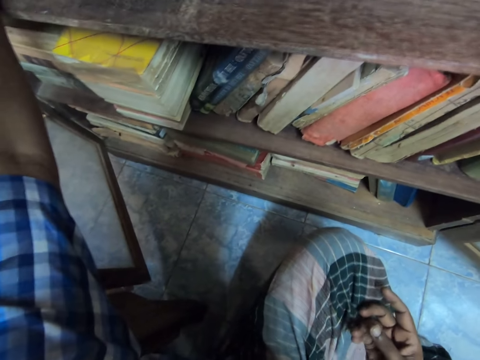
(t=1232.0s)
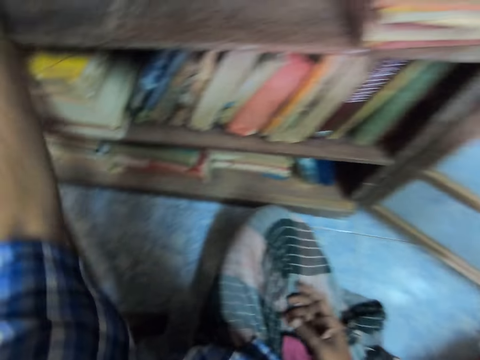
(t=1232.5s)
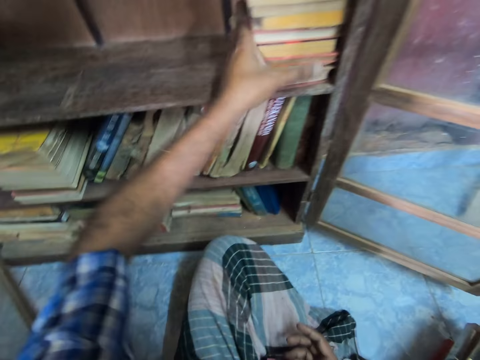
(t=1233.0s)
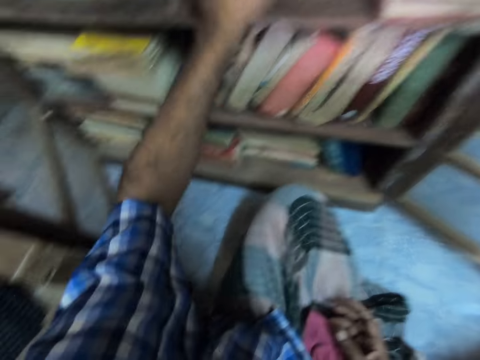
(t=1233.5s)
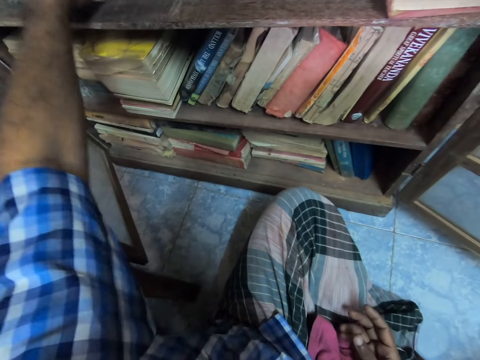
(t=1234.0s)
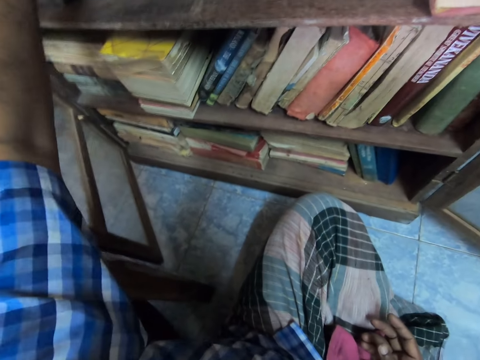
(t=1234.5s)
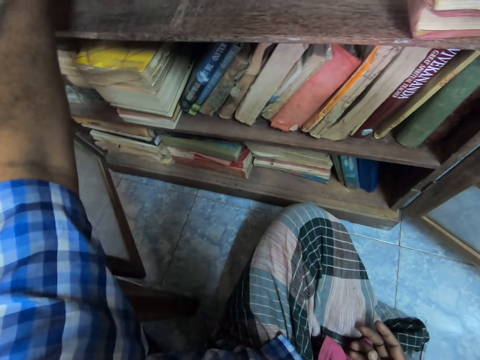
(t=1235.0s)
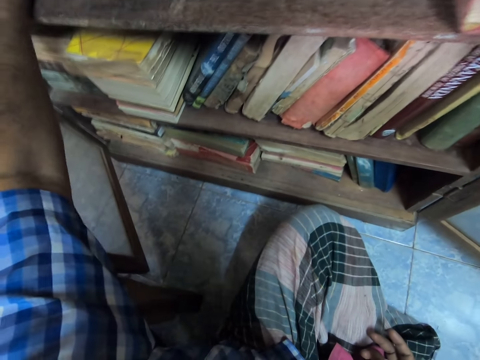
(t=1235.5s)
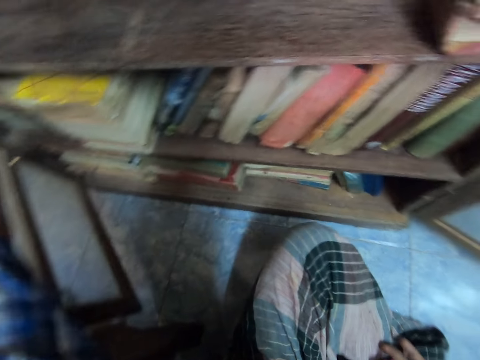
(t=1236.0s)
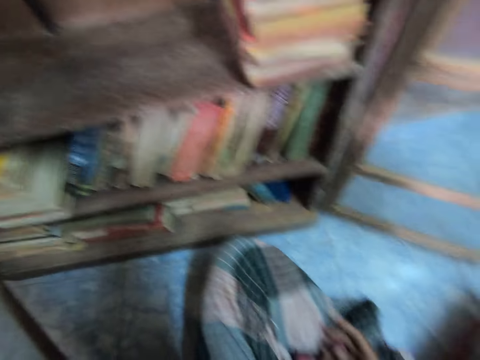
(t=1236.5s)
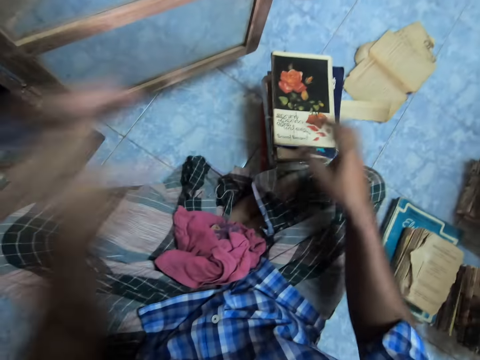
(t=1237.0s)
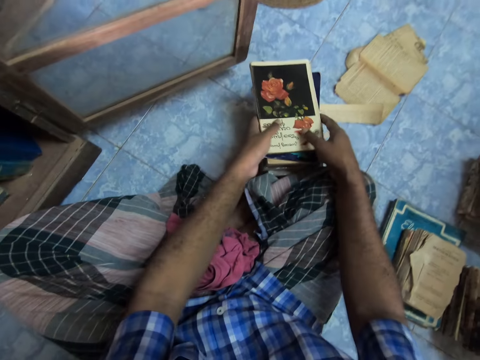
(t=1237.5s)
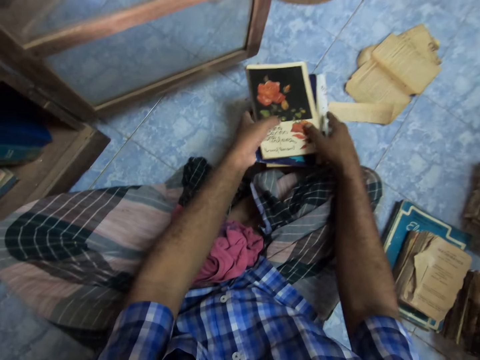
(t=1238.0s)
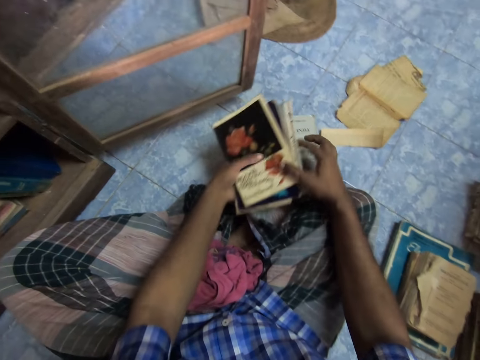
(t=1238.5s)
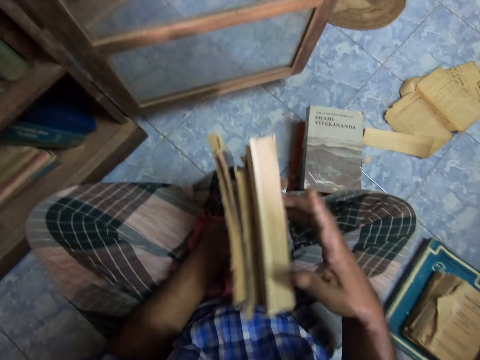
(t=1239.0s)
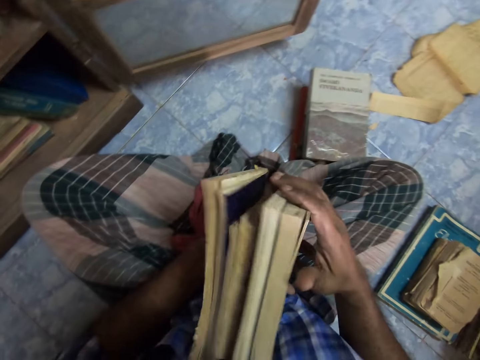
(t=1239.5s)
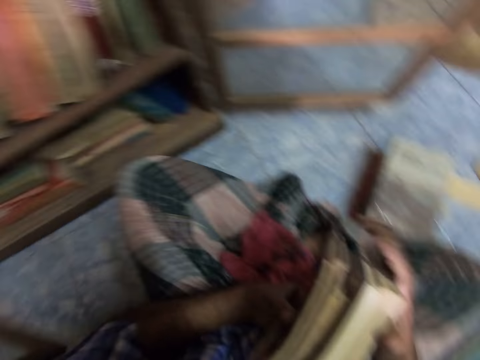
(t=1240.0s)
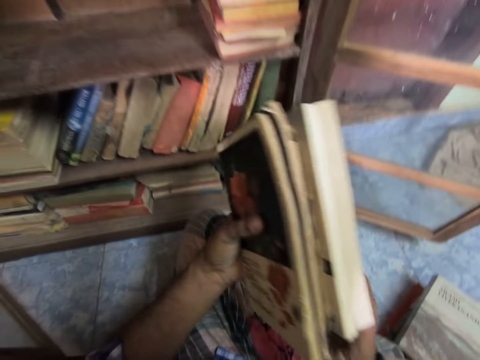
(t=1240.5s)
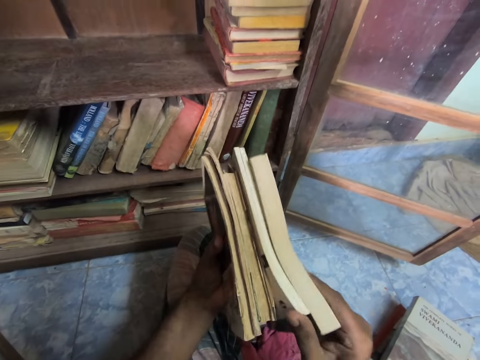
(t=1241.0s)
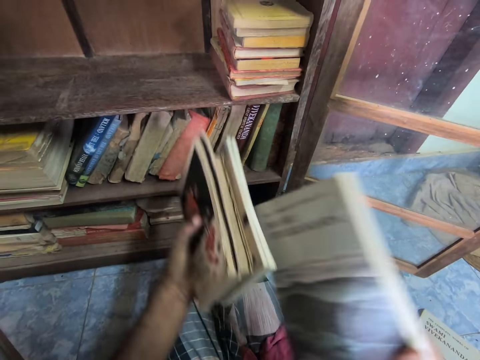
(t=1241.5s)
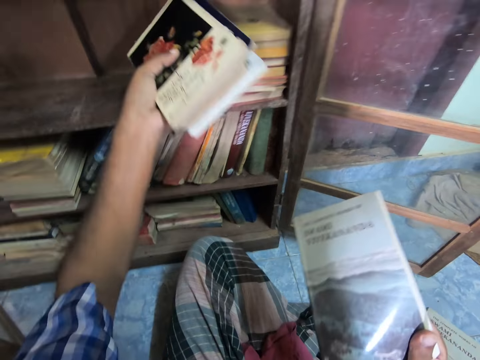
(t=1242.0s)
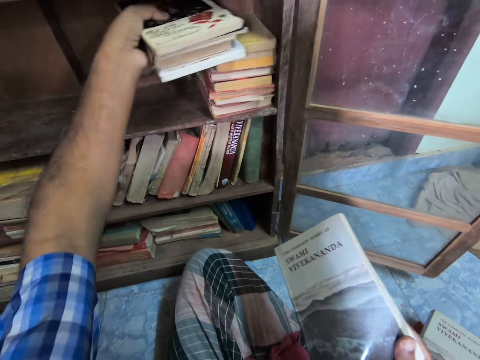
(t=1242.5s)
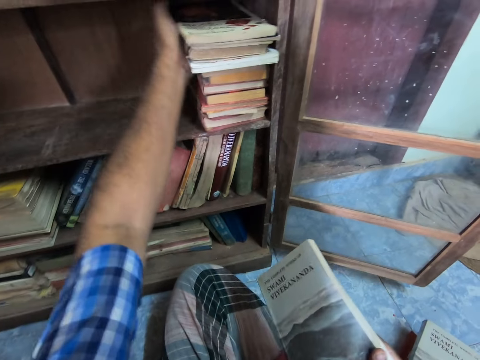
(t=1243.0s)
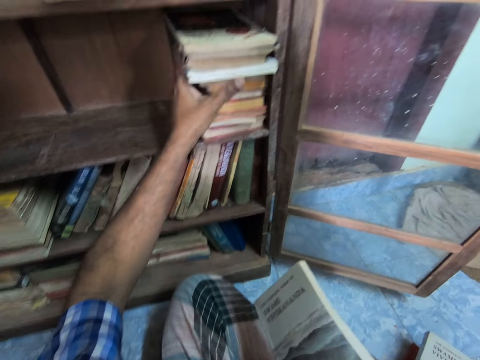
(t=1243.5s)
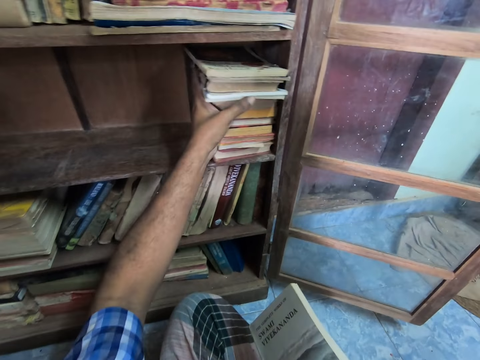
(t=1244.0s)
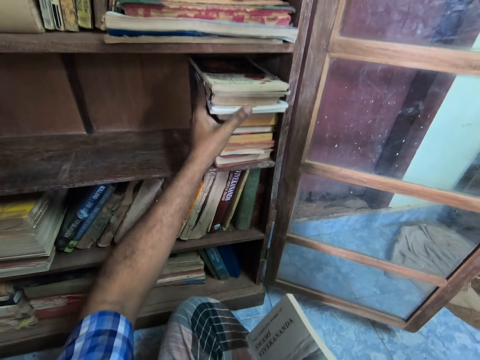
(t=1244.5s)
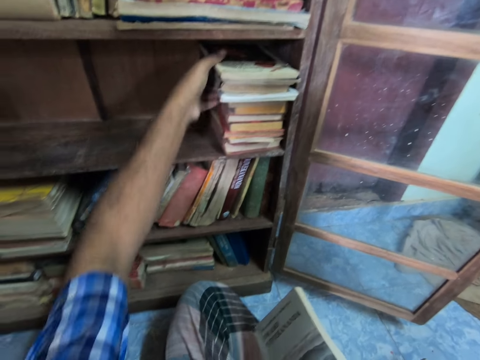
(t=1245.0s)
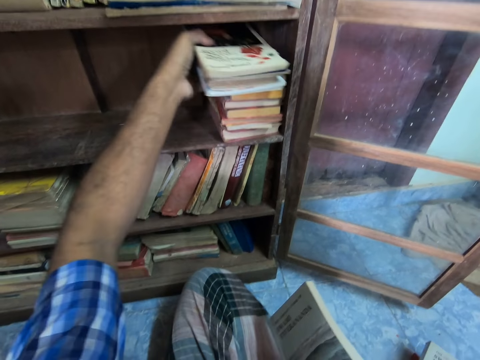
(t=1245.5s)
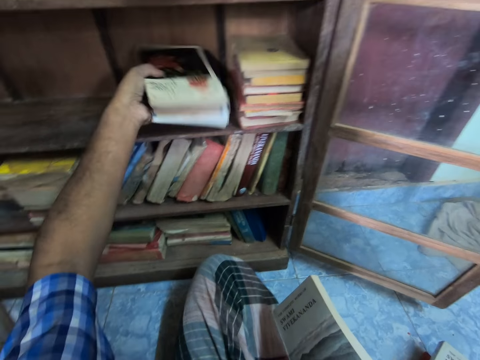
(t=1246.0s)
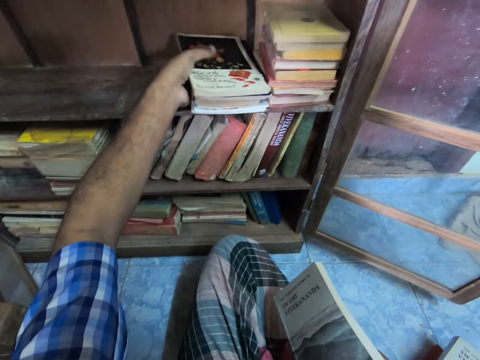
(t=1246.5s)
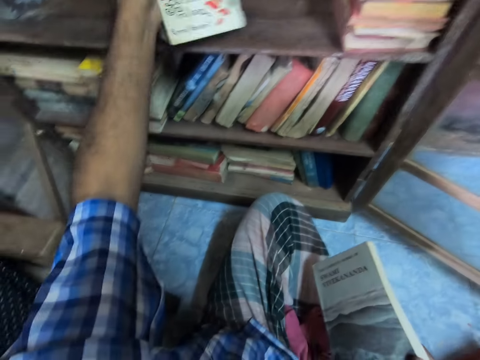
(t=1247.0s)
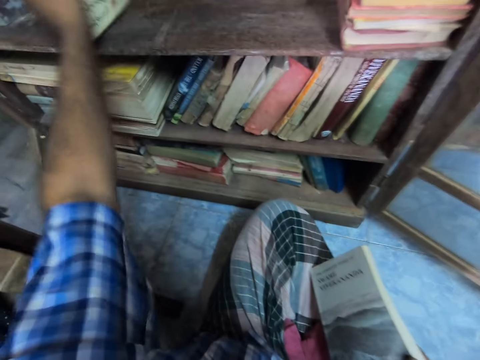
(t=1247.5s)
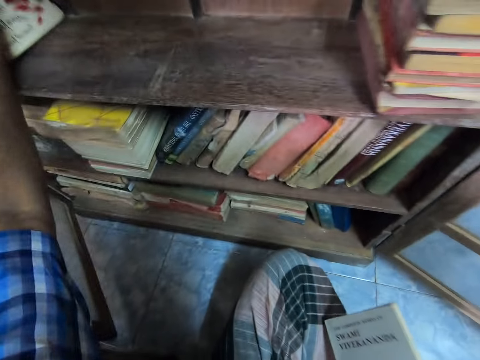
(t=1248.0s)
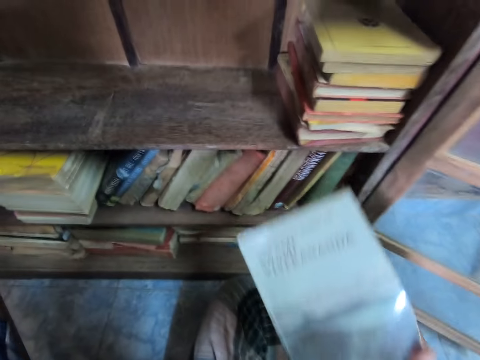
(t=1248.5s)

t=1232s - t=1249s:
The camera wearer picks the books. They pick a novel. They place the books in the shelf. They adjust the books in the shelf. They pick the books. They drop the books on the shelf. They adjust the books.

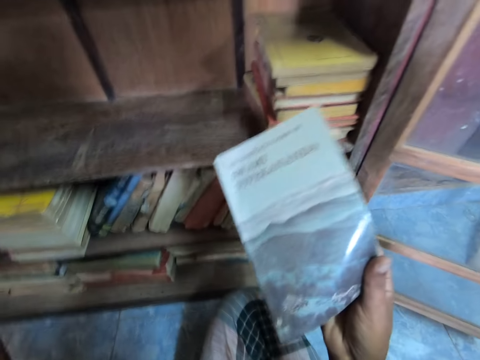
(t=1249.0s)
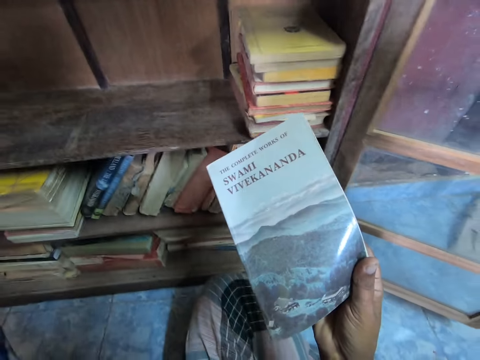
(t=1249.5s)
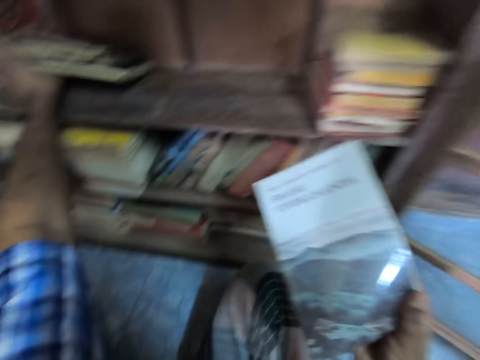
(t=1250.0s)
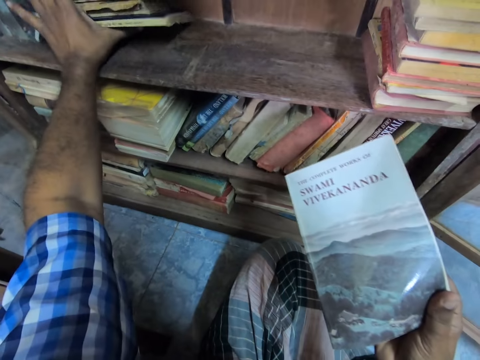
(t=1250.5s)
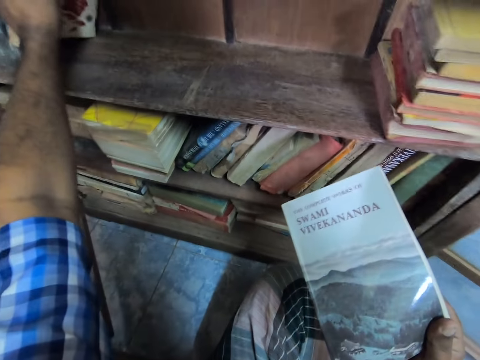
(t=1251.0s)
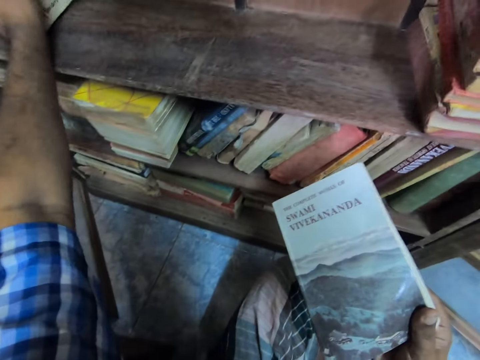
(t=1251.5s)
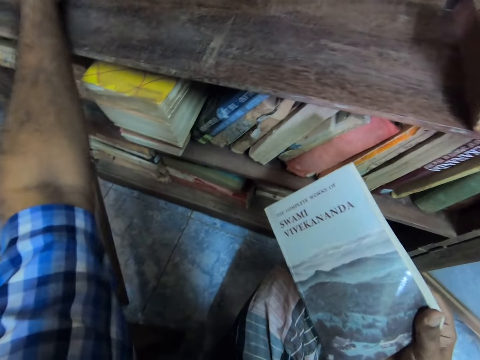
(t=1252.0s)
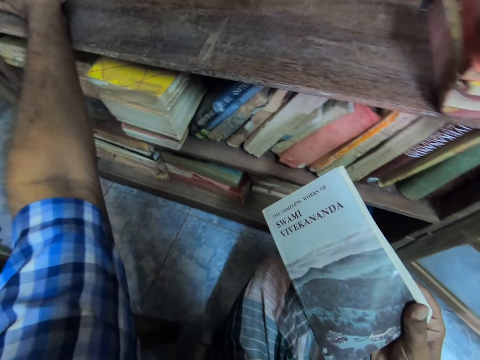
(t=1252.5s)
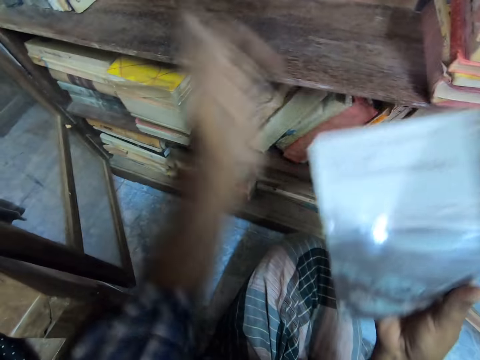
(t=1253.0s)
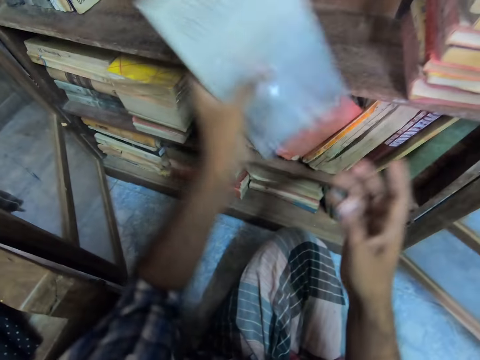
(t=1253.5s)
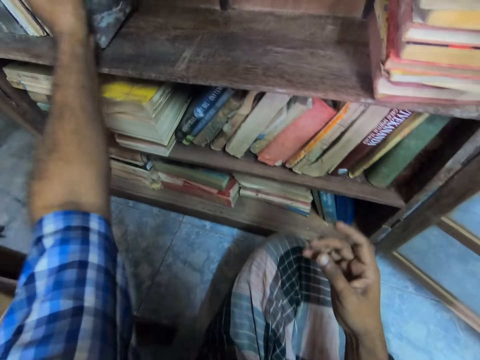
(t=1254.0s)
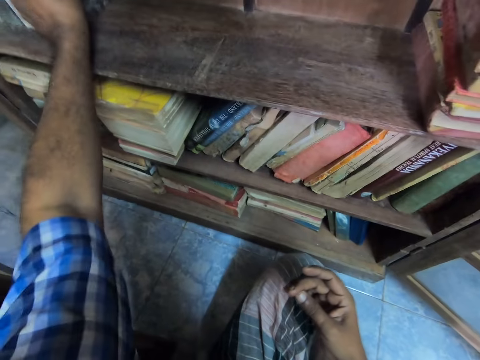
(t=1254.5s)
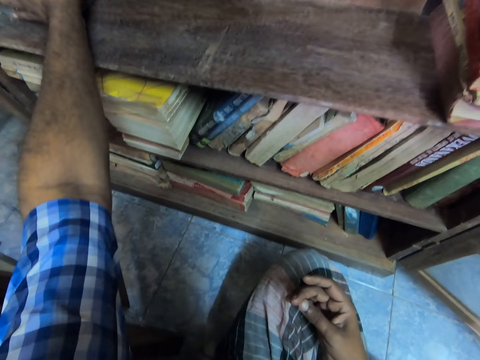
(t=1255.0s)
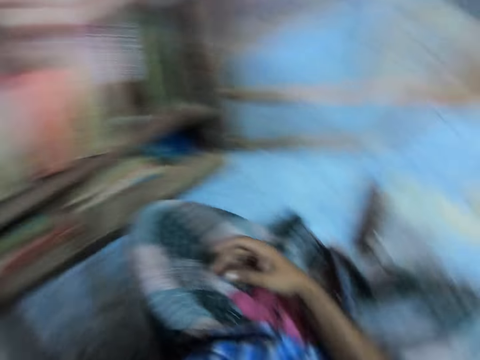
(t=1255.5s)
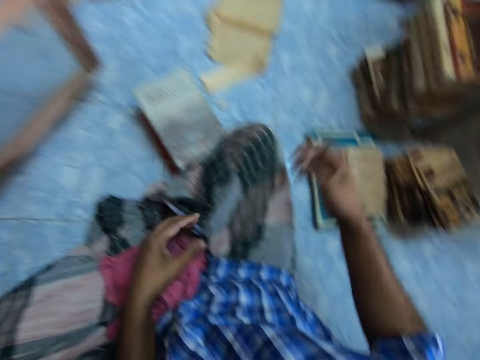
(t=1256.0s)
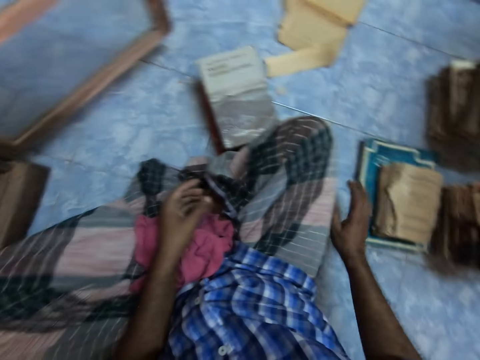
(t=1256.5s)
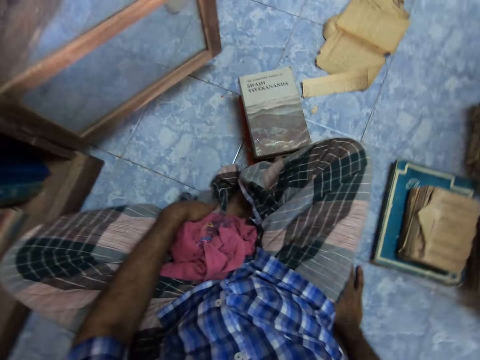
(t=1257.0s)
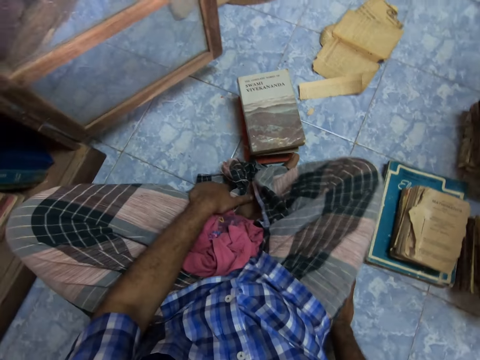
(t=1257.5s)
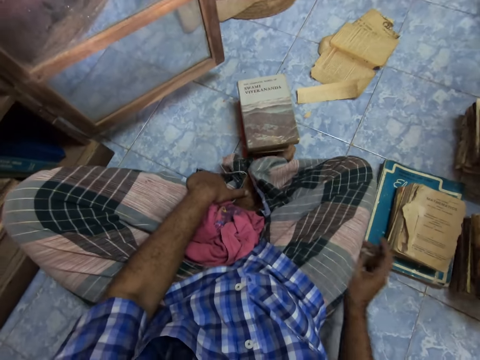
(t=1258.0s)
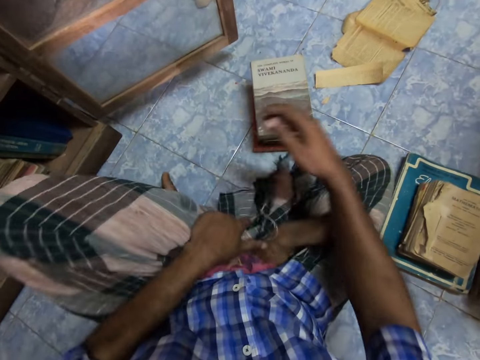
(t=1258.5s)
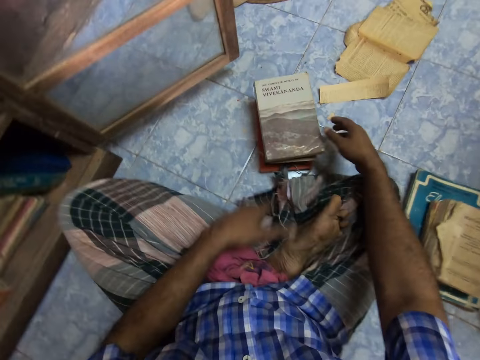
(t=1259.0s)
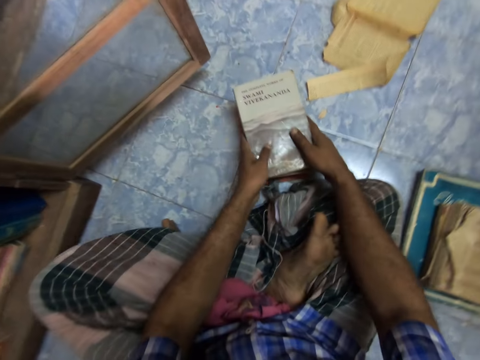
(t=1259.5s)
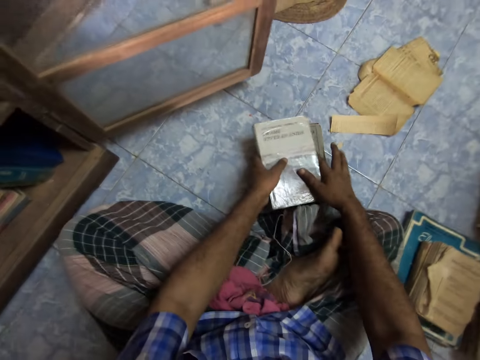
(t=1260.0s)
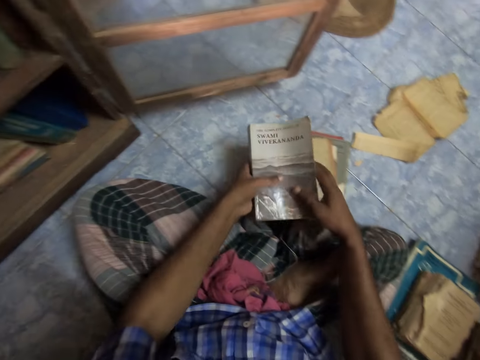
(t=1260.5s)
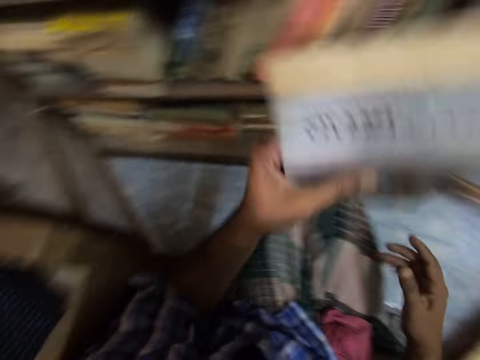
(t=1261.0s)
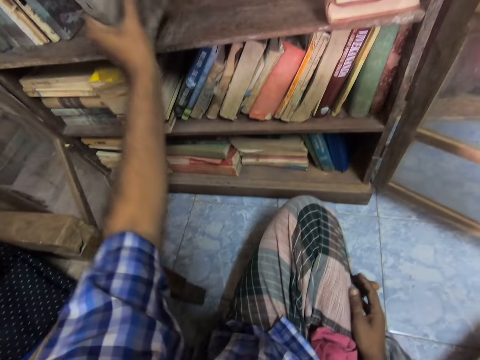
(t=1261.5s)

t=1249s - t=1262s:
The camera wearer stretches the book. They adjust the books. They place the book in the shelf. They look around the floor. They adjust the leg. They pick up the book. They place the book in the shelf.
